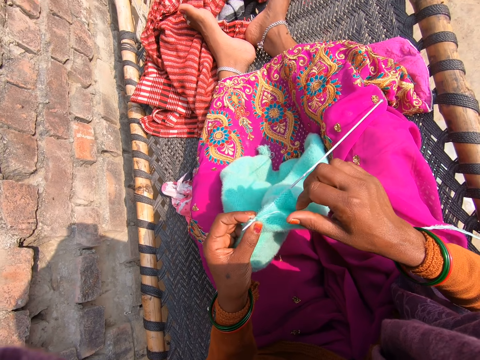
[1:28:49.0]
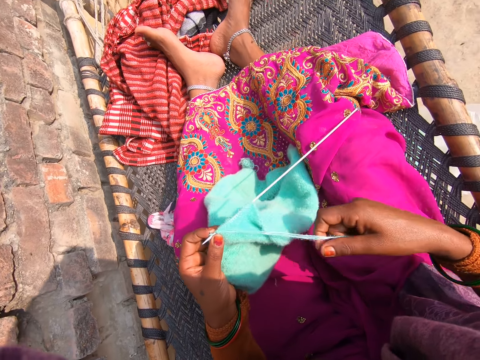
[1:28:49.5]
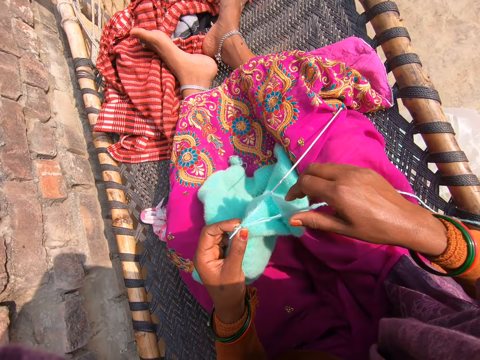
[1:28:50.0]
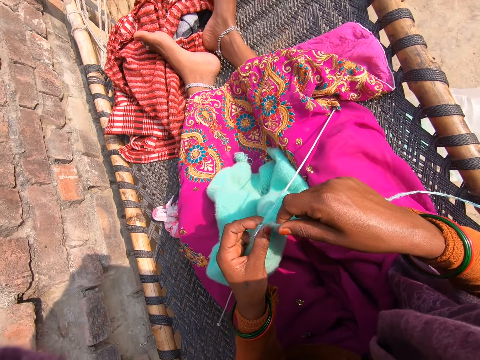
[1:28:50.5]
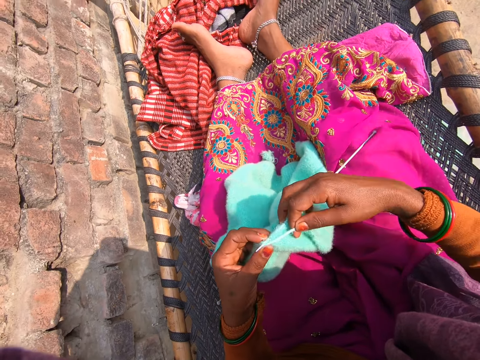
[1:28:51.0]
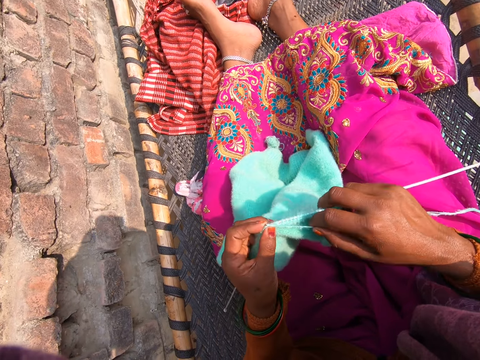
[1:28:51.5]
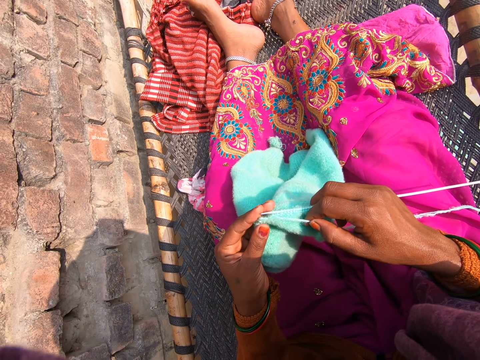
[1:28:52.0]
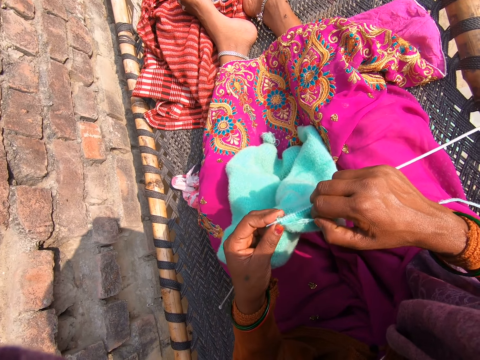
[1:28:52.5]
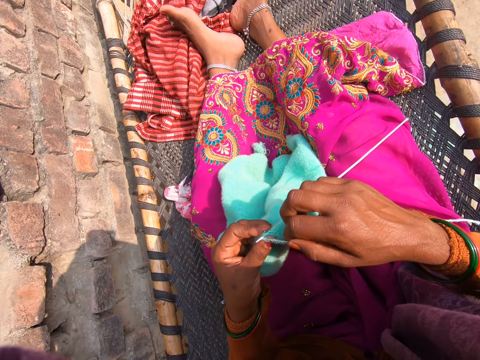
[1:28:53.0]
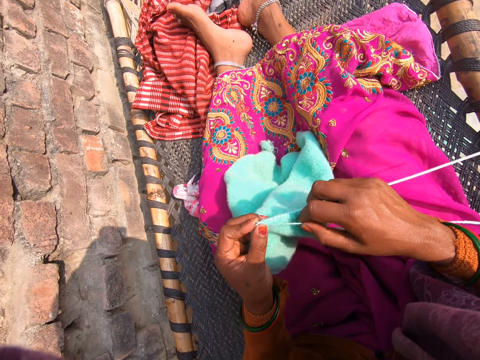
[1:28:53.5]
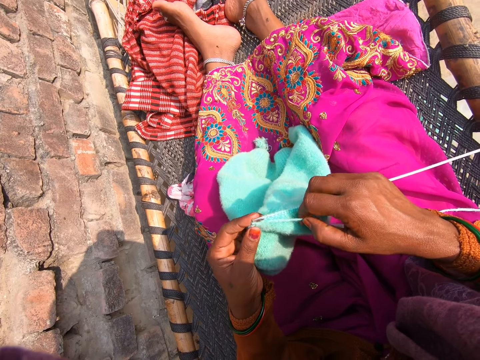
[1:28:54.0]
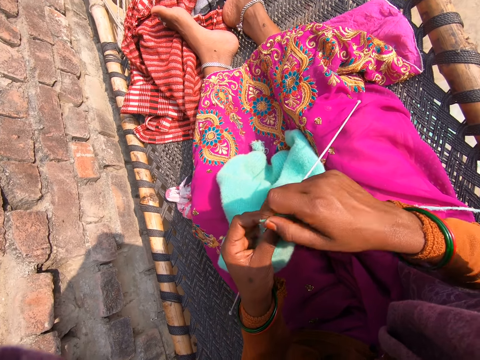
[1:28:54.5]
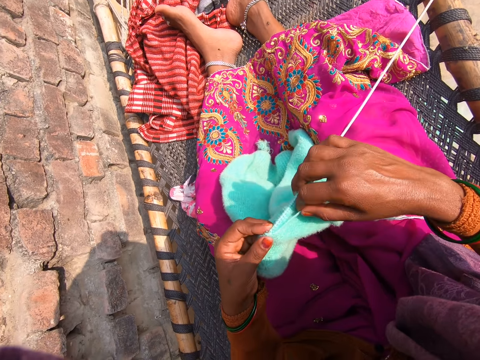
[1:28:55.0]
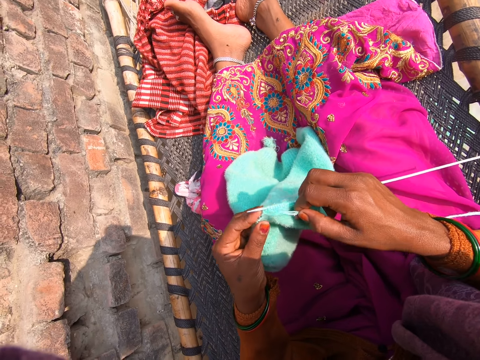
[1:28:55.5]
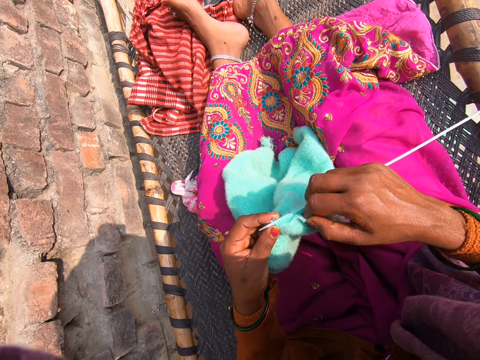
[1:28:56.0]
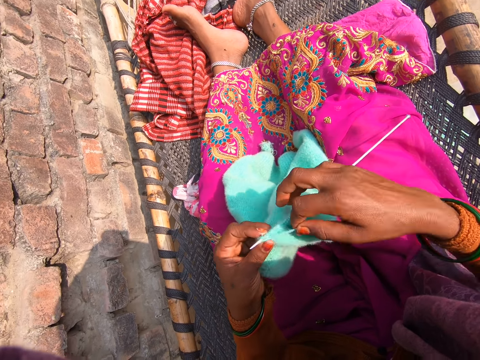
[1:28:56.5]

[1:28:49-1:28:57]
The camera wearer knits the fabric. They straighten the thread. They knit the fabric again.
